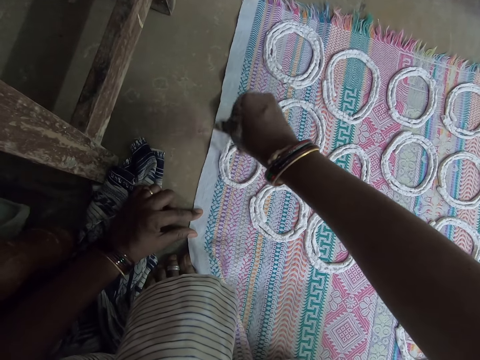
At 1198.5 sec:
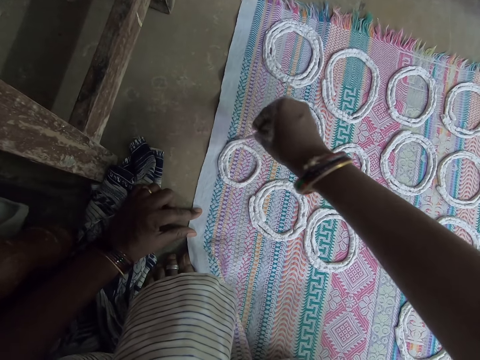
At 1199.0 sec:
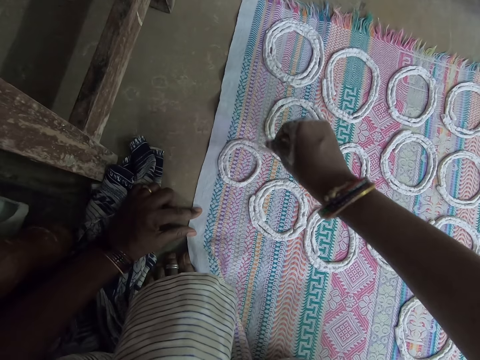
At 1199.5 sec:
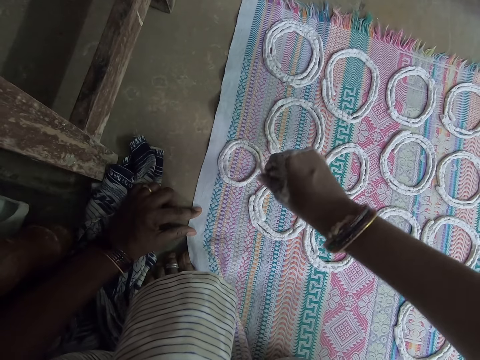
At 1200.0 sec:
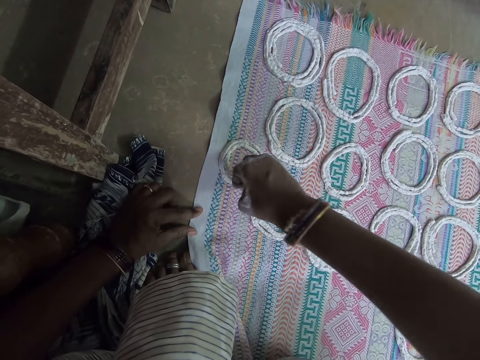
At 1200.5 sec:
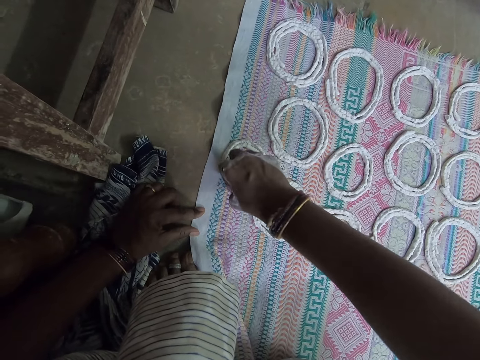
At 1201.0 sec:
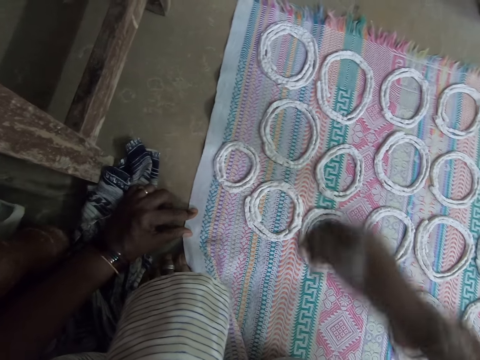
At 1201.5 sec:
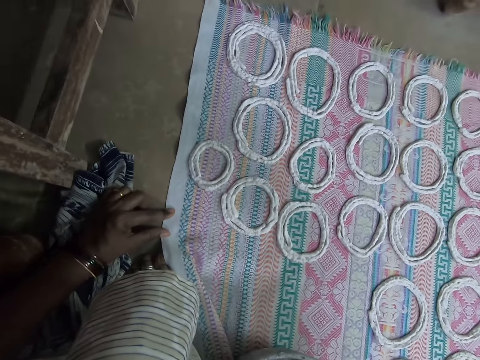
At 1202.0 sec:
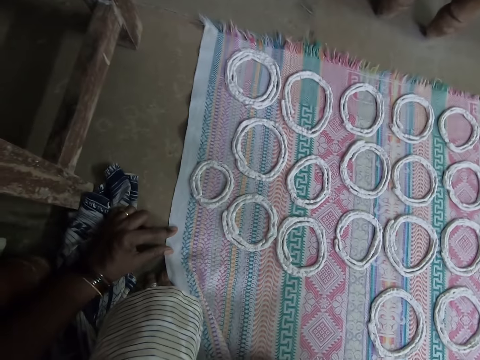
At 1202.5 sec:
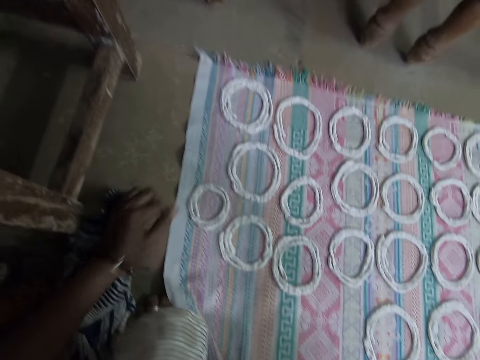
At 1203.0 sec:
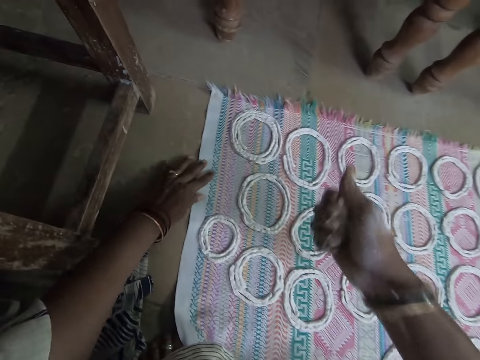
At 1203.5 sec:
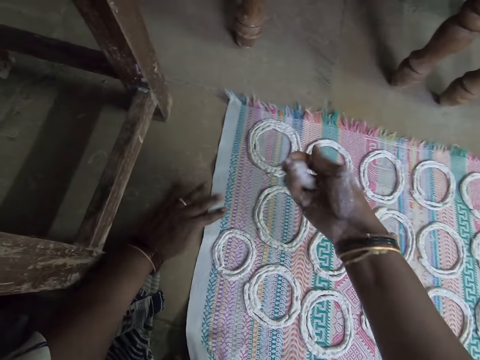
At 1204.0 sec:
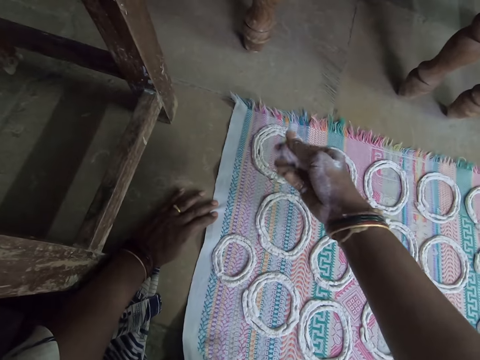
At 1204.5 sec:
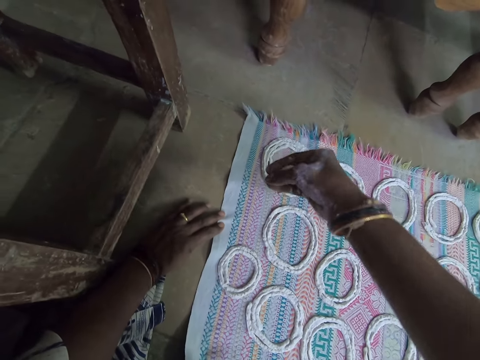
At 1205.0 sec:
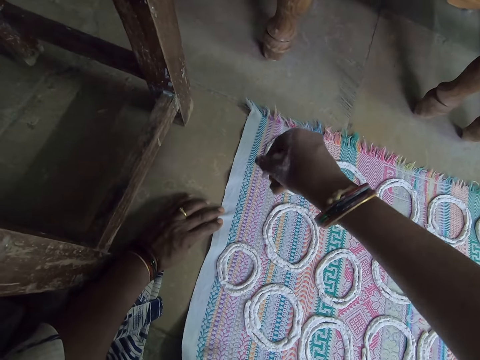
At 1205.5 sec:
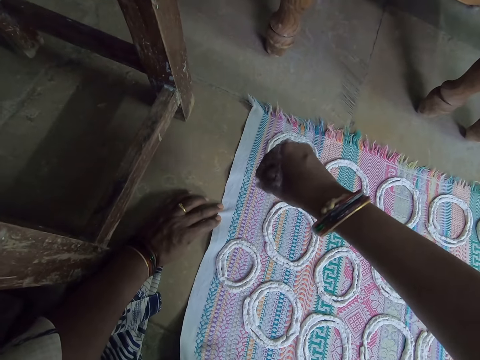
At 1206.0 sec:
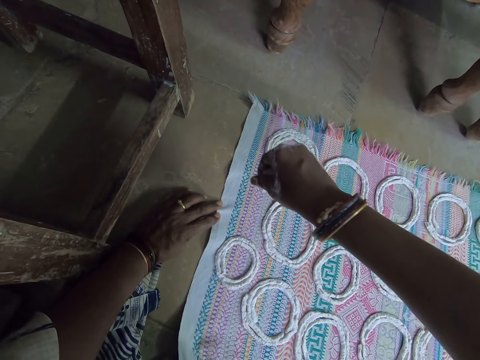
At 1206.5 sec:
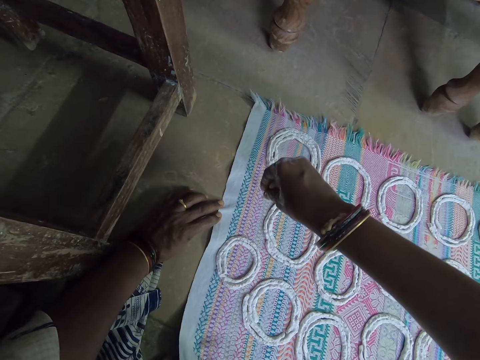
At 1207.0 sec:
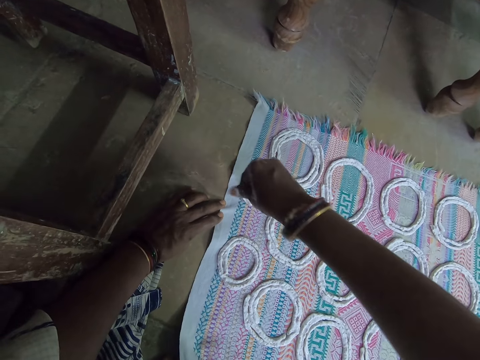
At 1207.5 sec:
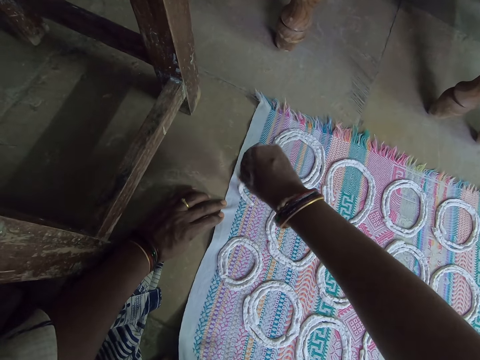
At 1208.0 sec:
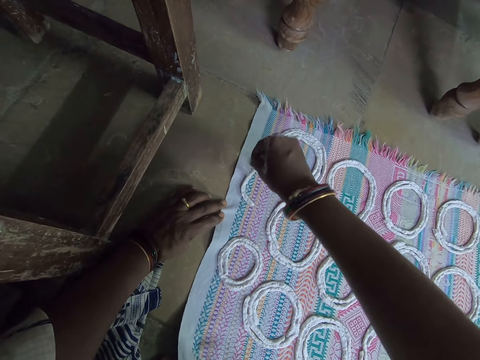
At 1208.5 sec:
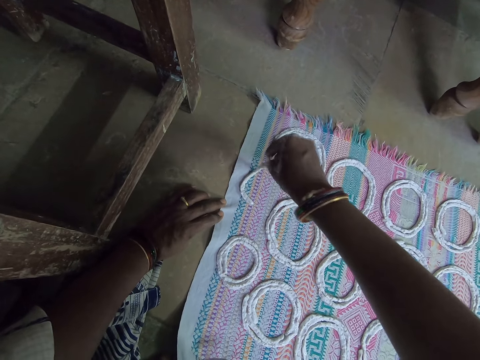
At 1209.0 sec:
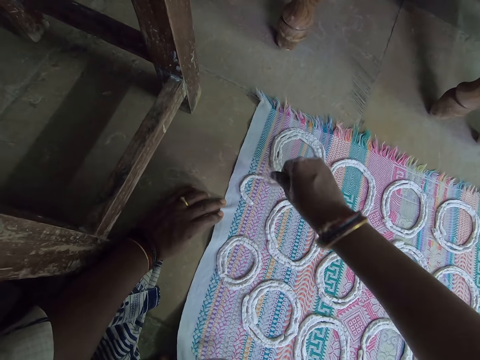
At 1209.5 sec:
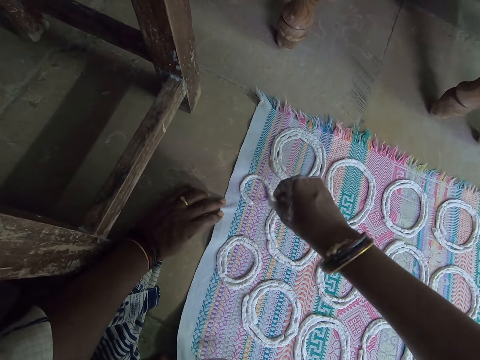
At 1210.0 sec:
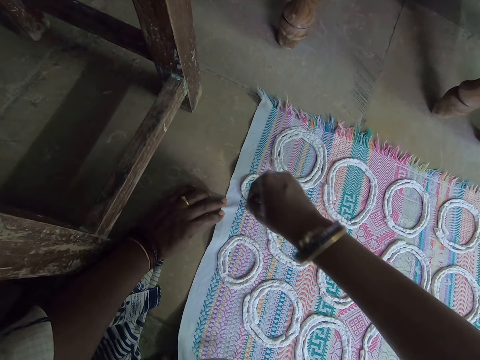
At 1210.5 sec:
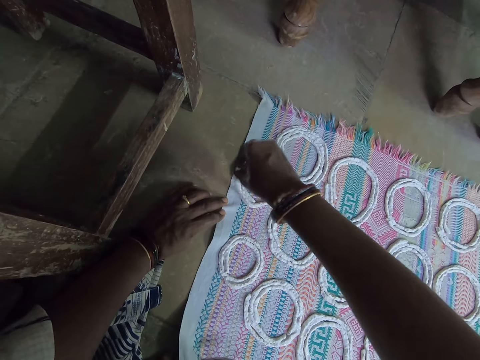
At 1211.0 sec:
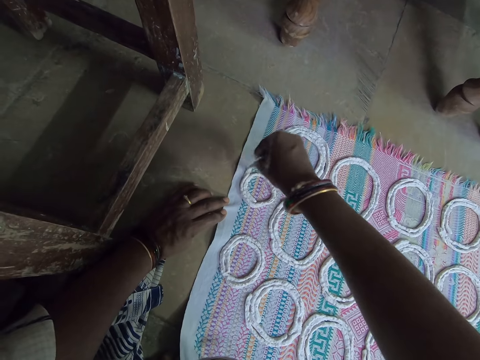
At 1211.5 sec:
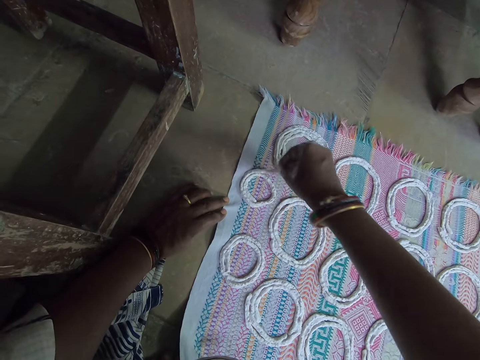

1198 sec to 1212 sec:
The camera wearer pulls her hand slightly. She scoops the murukku snack paste from the bowl on the mat with her right hand. She presses the murukku snack paste in her right hand. She rotates the dough. She makes shapes out of the murukku snack paste in her right hand on the mat on the floor.

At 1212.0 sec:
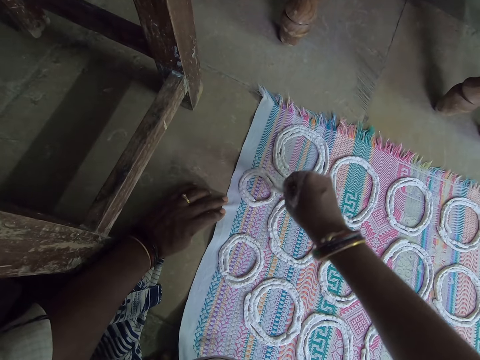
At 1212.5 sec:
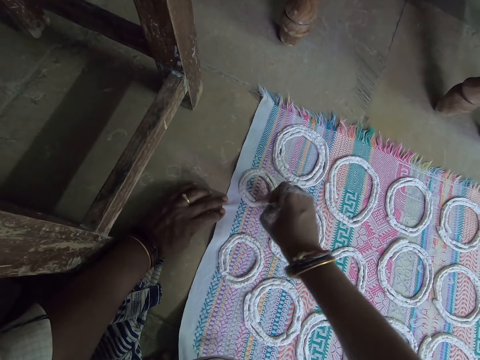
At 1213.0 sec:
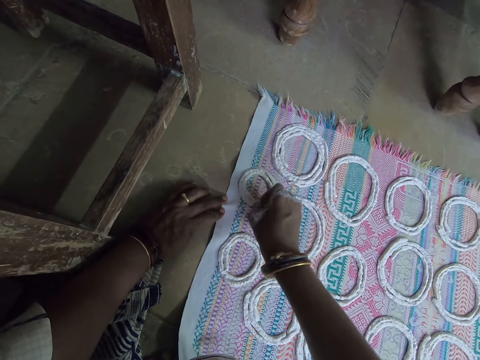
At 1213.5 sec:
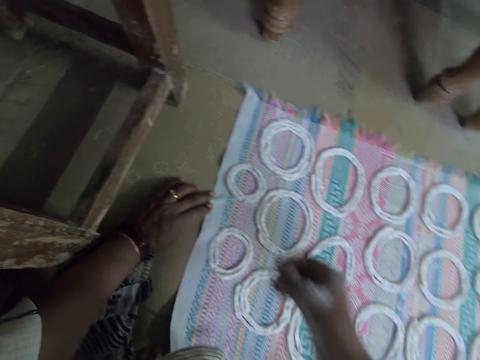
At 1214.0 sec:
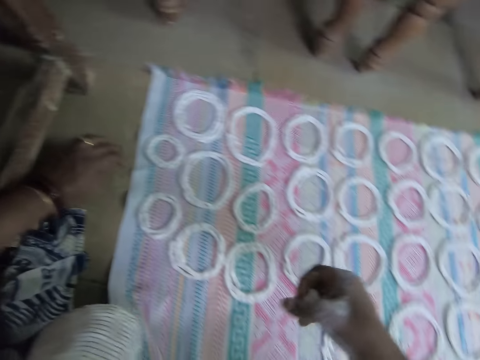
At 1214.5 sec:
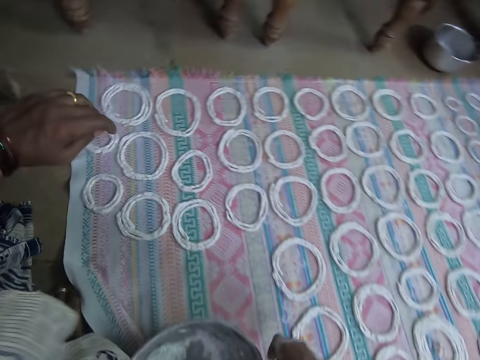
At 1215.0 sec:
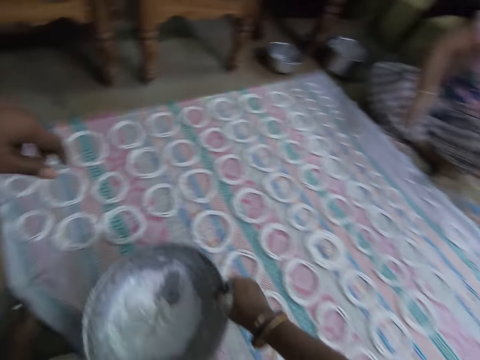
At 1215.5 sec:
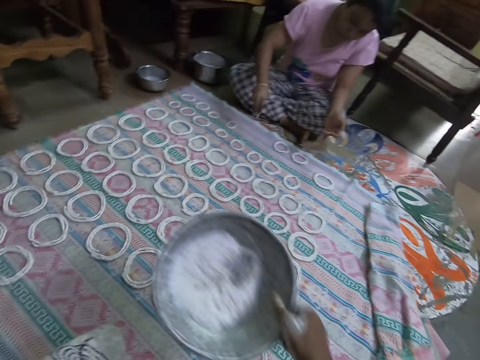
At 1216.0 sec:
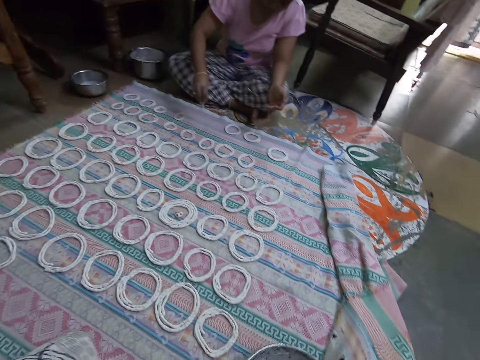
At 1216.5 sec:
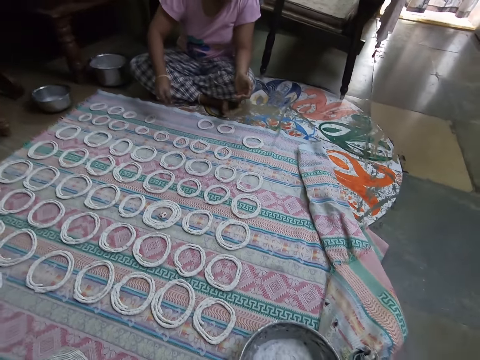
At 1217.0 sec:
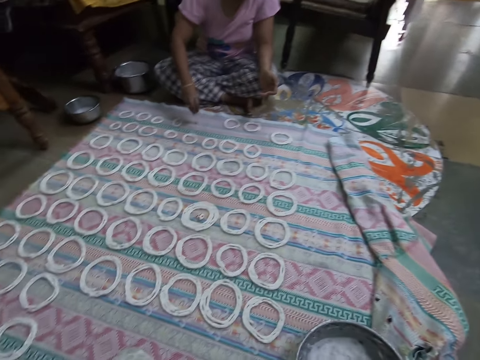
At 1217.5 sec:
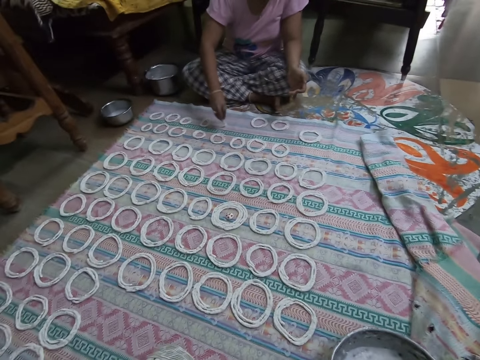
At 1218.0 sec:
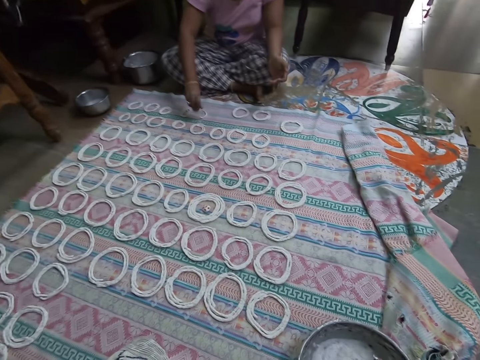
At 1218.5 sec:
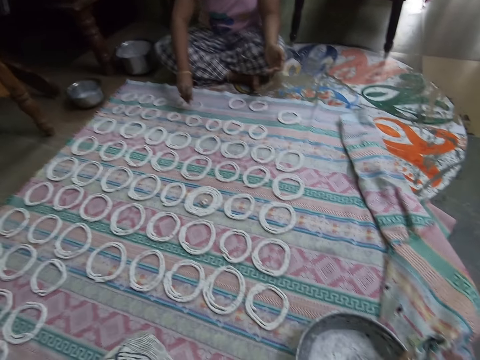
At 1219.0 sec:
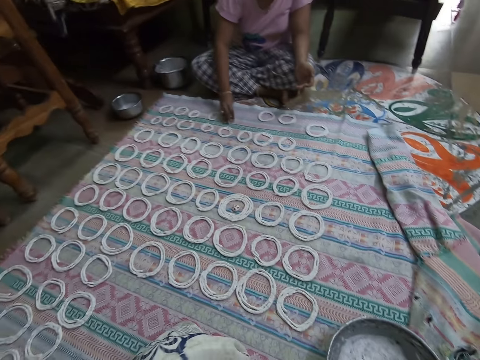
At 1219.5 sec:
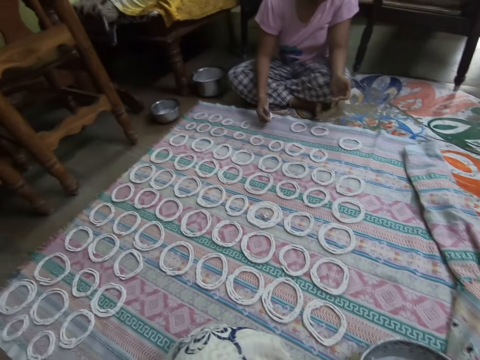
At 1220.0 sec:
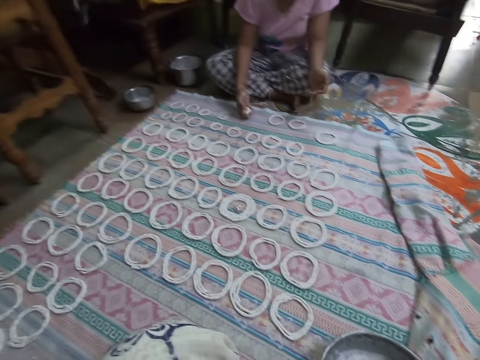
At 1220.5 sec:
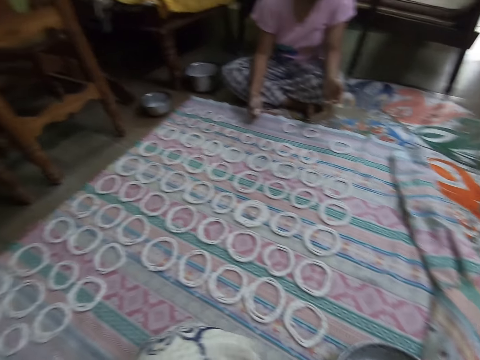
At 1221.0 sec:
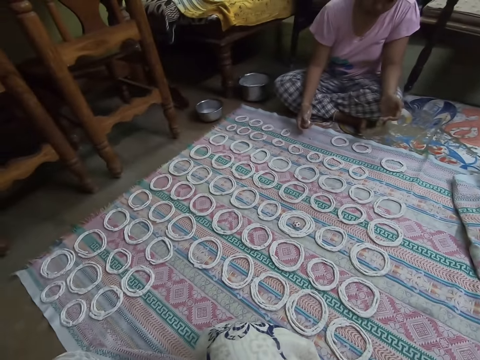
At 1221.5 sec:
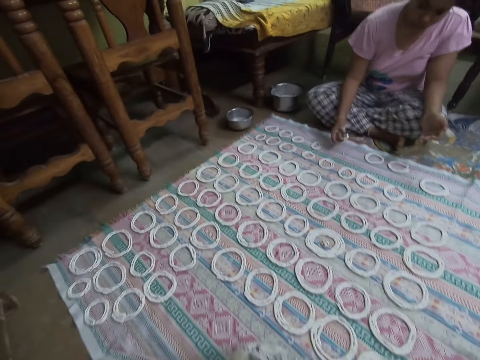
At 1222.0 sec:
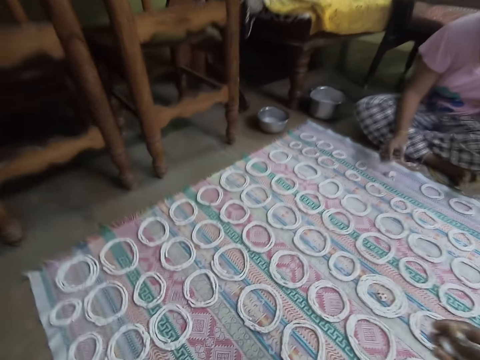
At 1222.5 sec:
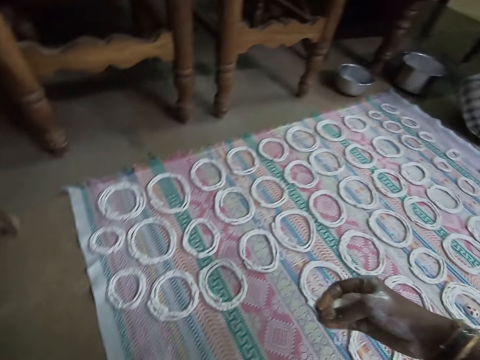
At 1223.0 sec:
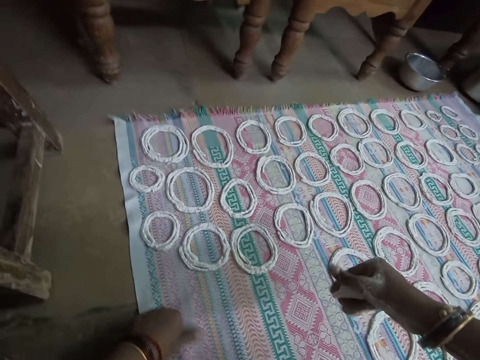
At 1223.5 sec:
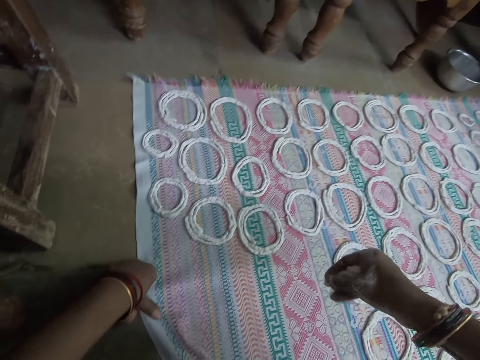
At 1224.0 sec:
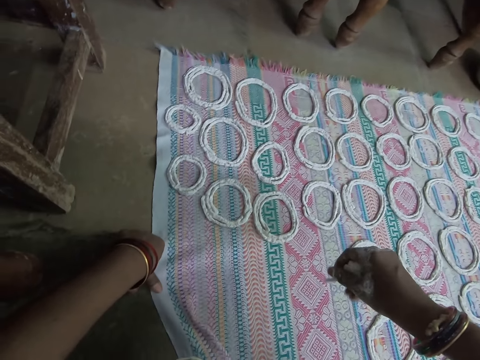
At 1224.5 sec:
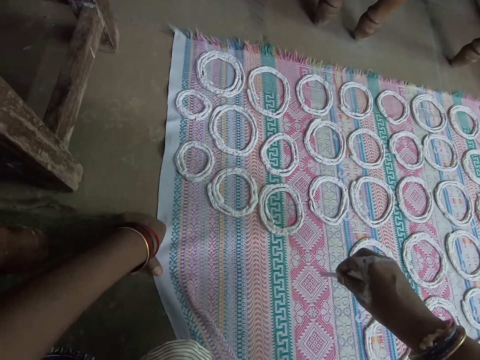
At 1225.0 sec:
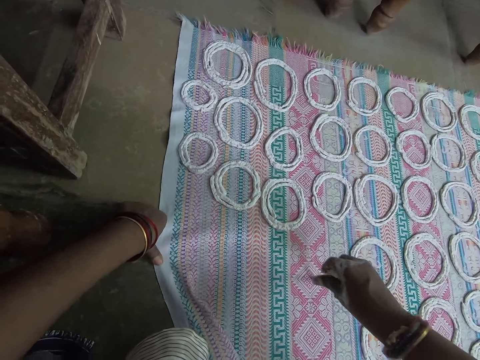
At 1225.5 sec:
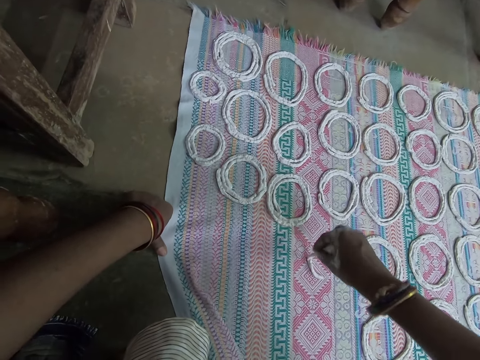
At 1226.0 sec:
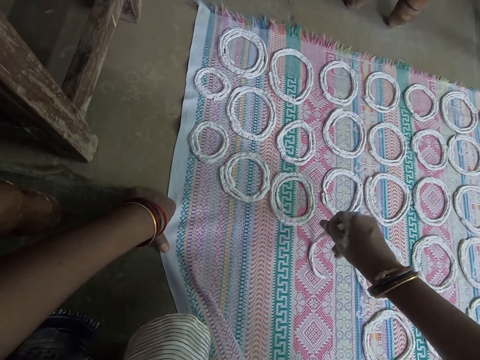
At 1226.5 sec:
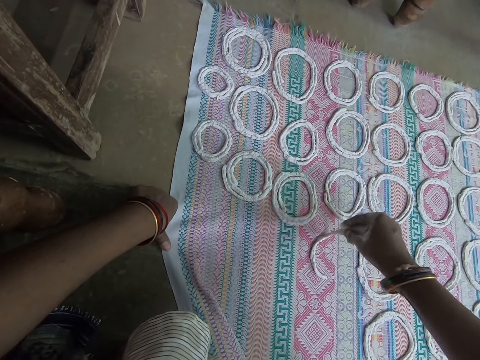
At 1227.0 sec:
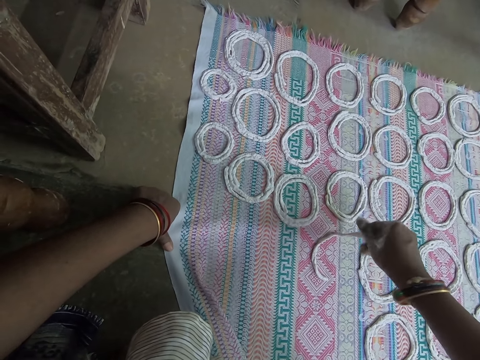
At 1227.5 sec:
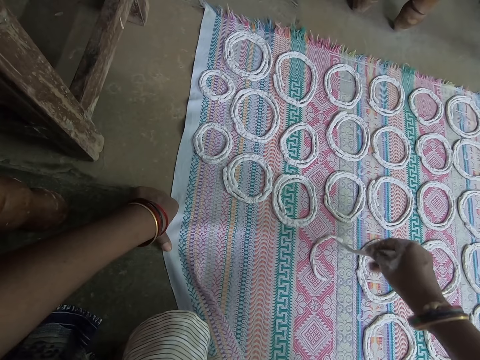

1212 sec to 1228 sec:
The camera wearer picks up the bowl on the mat with her right hand. The woman makes shapes out of the murukku snack paste in her right hand on the mat on the floor. The camera wearer carries the metal bowl and drops the bowl in her right hand on the mat. The woman interacts with the camera wearer. The camera wearer rotates the dough. She makes shapes out of the murukku snack paste in her right hand on the mat on the floor.
